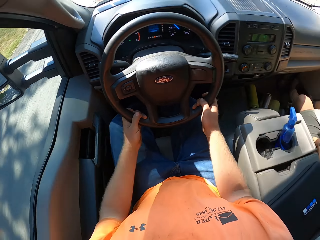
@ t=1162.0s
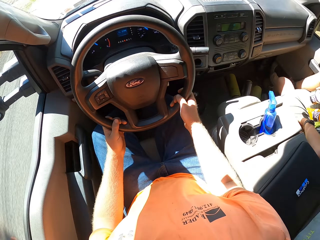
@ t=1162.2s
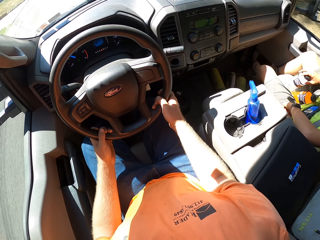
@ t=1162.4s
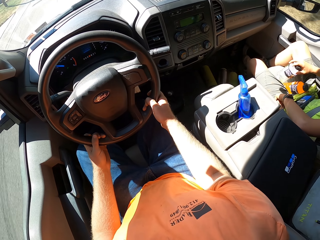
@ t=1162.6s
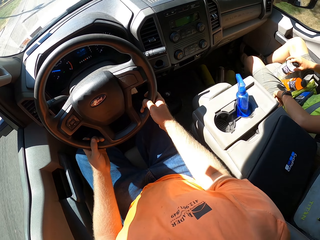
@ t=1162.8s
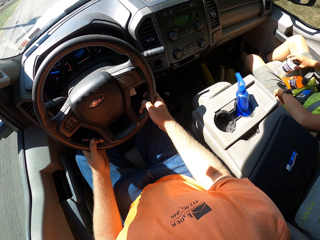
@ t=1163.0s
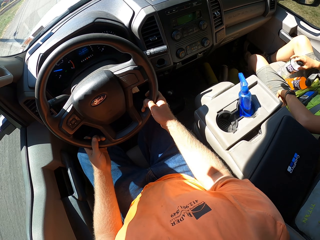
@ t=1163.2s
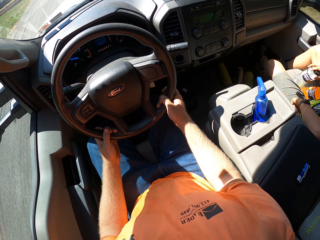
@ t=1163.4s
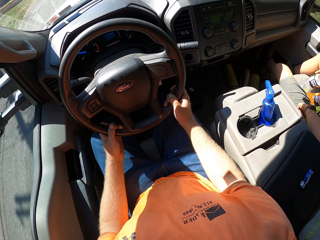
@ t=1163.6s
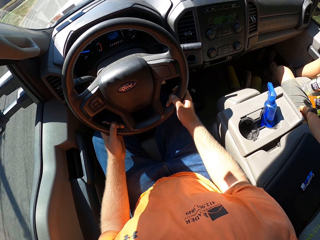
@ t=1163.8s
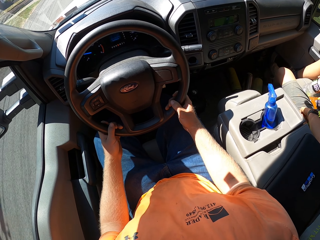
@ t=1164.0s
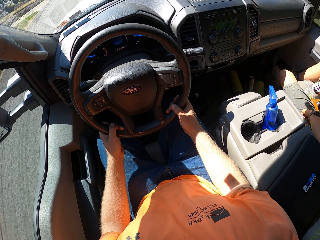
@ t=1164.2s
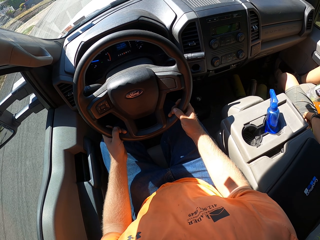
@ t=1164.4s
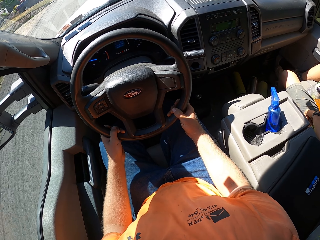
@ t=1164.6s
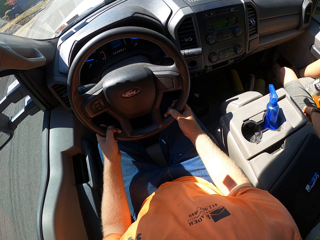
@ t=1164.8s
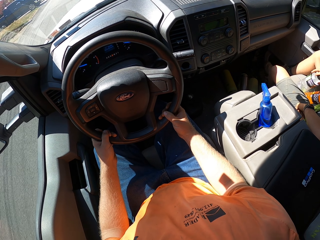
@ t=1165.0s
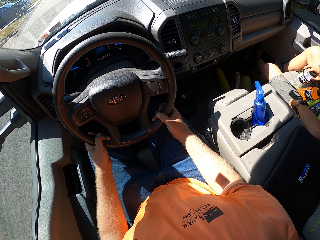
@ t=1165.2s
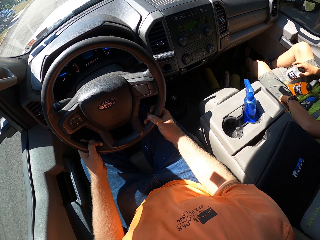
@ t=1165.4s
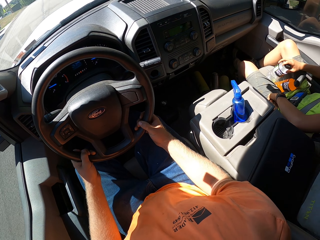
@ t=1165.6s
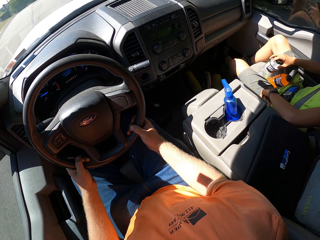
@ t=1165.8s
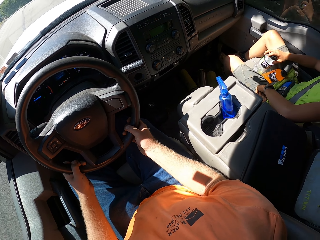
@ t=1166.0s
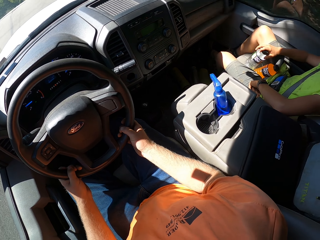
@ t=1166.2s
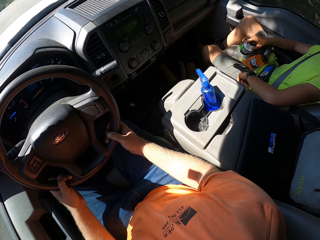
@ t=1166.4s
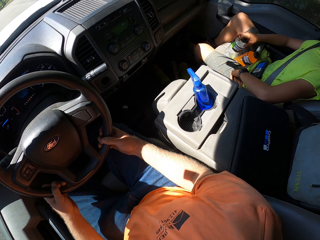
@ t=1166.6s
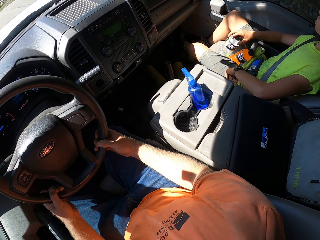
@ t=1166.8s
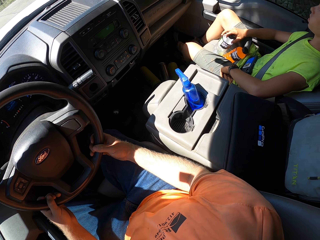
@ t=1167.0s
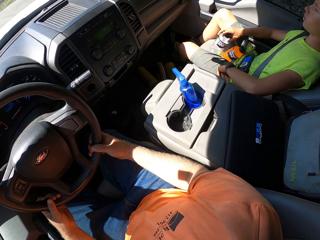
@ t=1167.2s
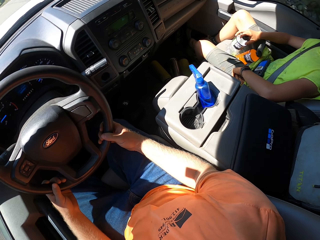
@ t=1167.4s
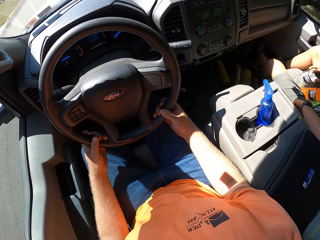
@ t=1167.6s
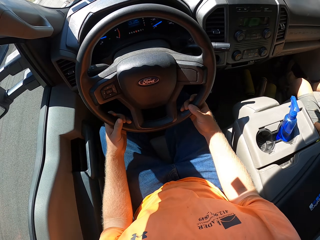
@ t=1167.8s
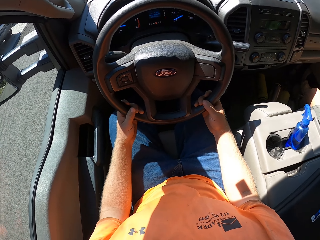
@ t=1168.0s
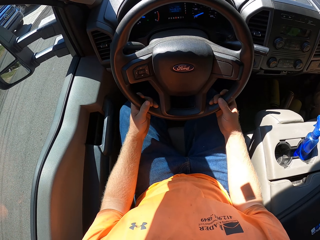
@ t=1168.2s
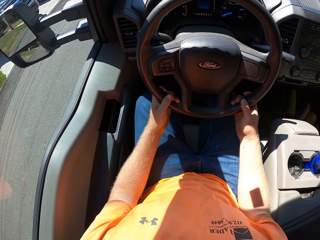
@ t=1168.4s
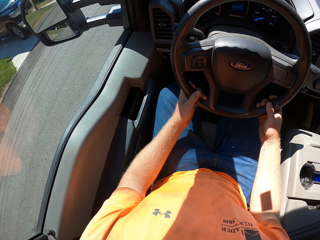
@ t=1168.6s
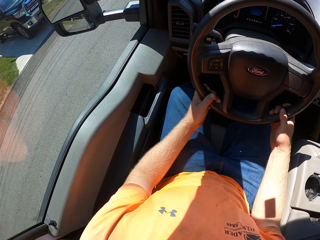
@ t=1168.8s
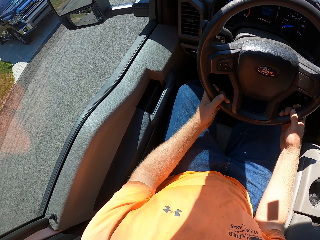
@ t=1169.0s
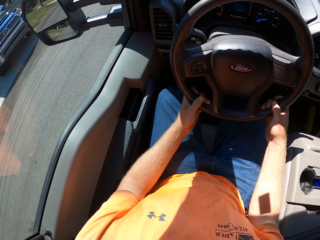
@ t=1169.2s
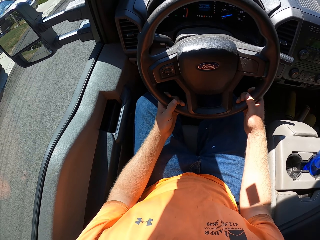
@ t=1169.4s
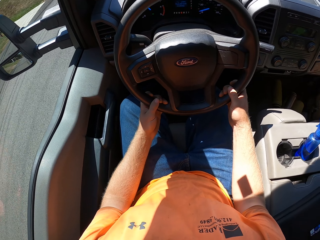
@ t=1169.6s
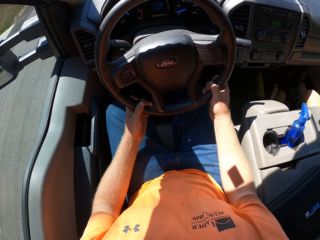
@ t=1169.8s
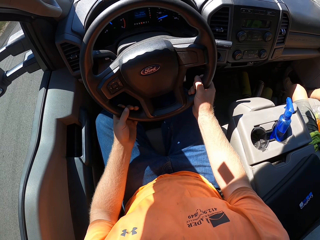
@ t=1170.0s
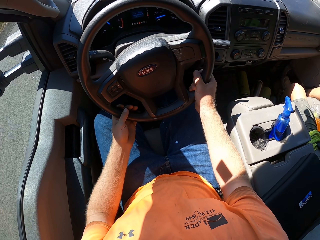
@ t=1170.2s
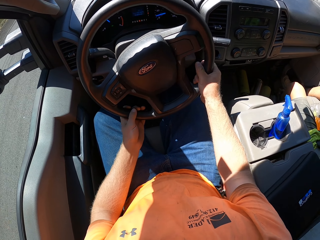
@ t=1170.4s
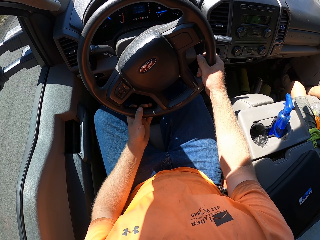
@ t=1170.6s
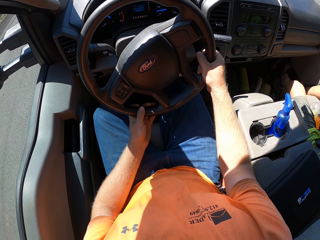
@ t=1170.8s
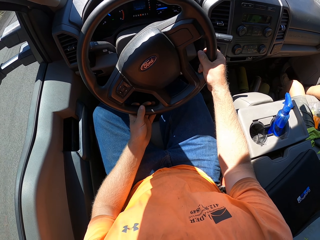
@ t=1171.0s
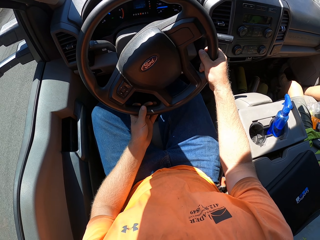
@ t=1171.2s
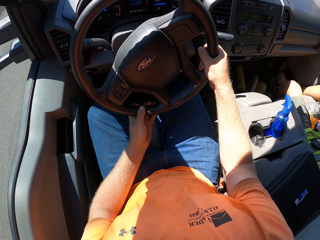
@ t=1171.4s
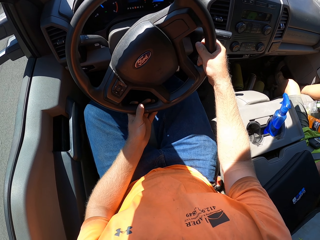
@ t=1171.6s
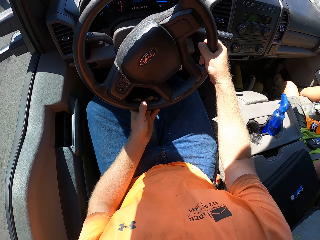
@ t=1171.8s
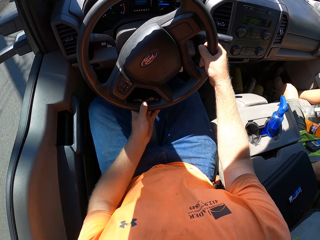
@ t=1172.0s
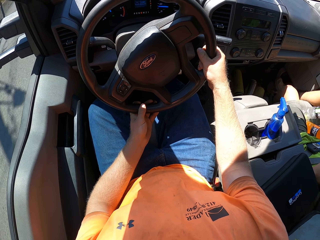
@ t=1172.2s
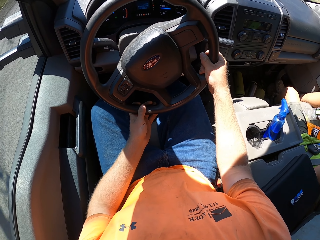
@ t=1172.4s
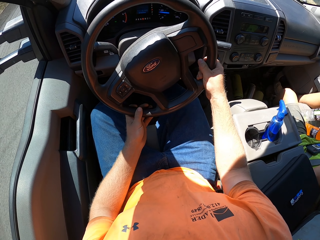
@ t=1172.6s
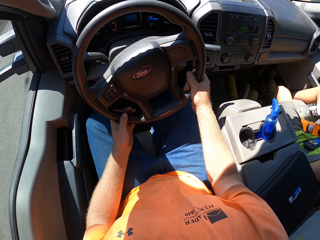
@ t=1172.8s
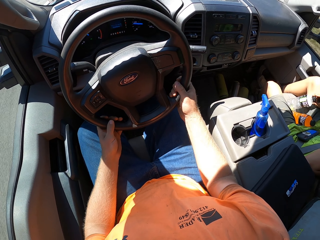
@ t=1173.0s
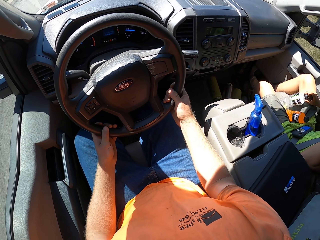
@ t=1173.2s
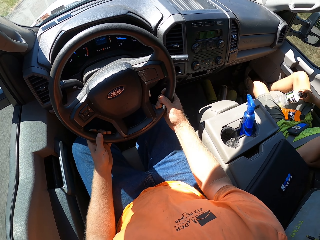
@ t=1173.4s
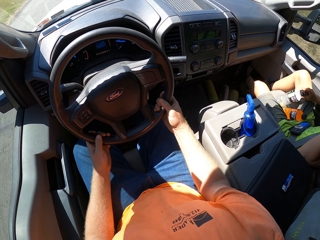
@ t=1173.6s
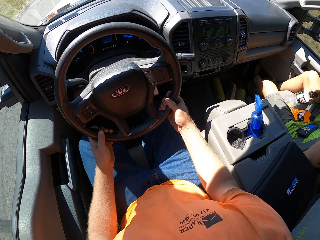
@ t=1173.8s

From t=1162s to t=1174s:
The camera wearer drives the car.

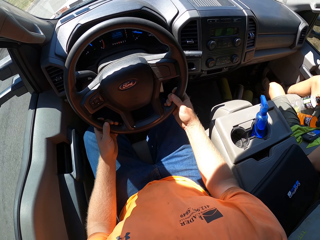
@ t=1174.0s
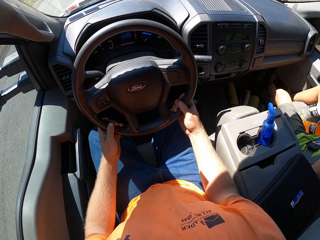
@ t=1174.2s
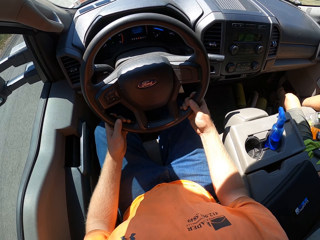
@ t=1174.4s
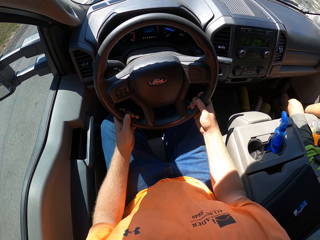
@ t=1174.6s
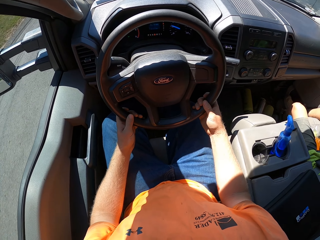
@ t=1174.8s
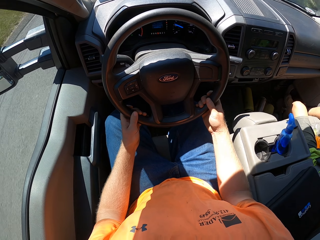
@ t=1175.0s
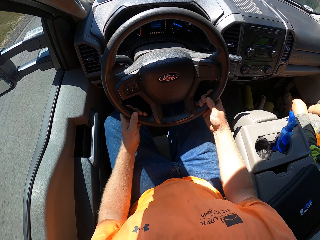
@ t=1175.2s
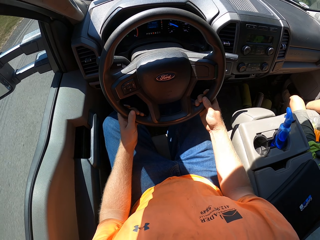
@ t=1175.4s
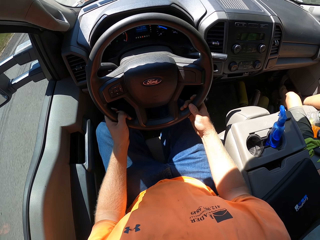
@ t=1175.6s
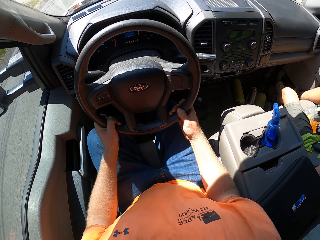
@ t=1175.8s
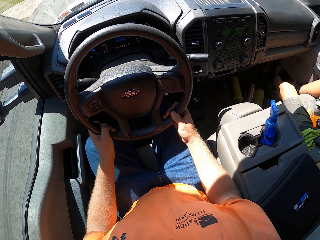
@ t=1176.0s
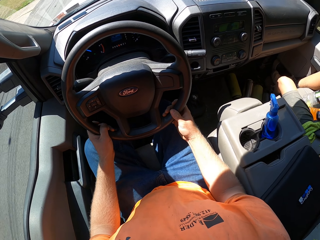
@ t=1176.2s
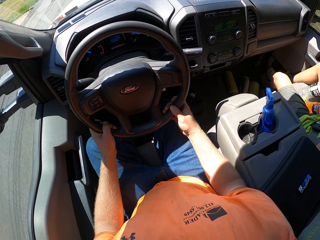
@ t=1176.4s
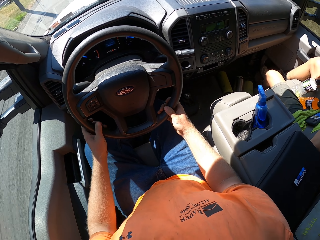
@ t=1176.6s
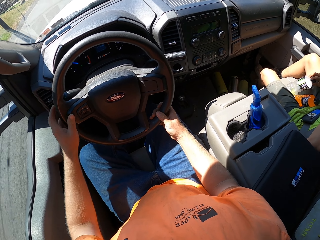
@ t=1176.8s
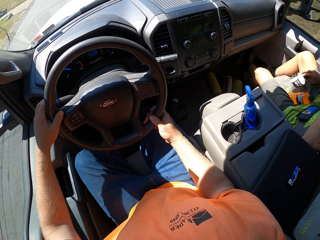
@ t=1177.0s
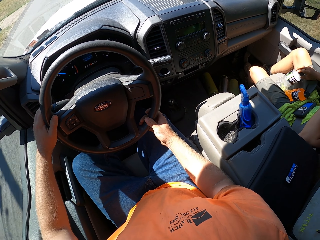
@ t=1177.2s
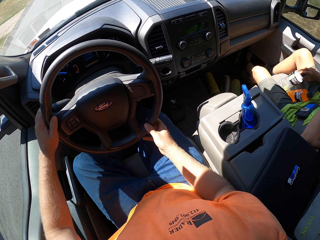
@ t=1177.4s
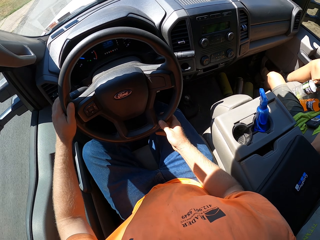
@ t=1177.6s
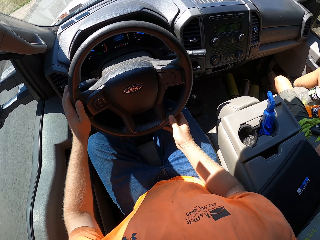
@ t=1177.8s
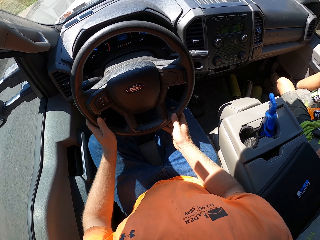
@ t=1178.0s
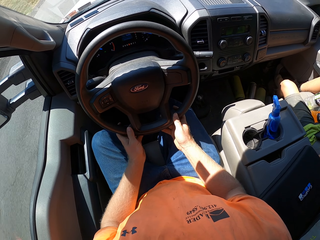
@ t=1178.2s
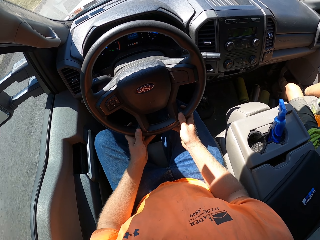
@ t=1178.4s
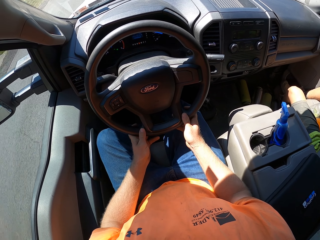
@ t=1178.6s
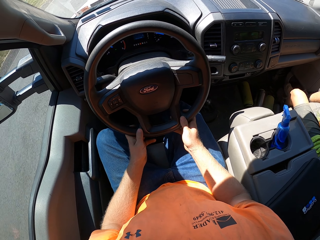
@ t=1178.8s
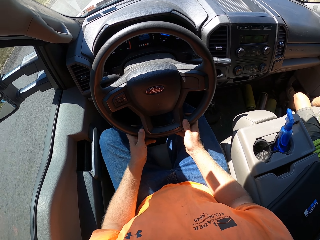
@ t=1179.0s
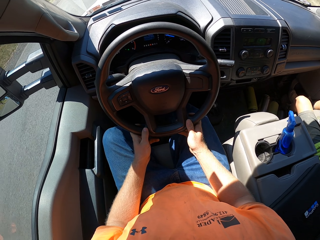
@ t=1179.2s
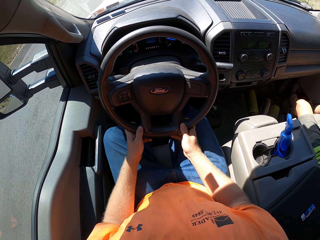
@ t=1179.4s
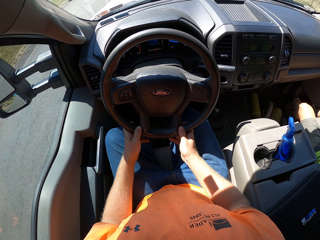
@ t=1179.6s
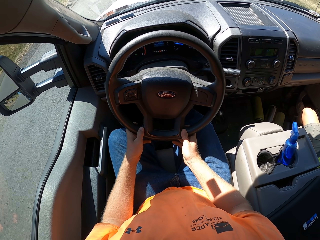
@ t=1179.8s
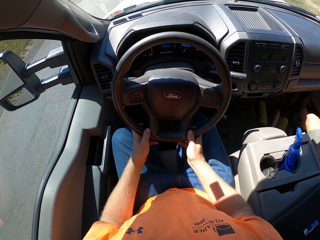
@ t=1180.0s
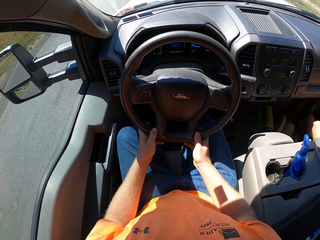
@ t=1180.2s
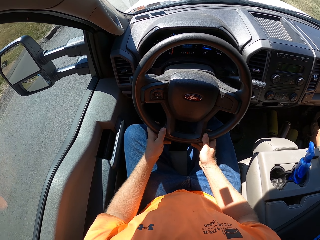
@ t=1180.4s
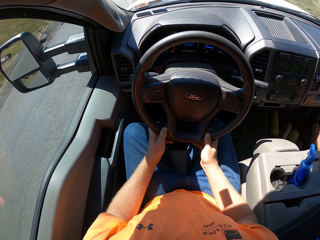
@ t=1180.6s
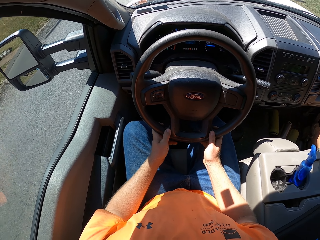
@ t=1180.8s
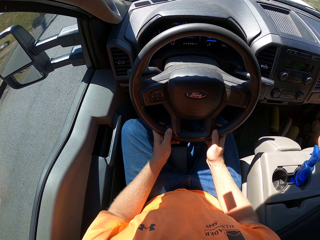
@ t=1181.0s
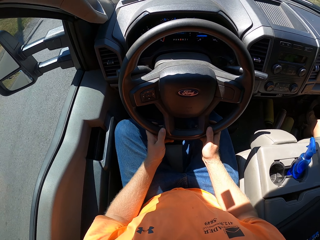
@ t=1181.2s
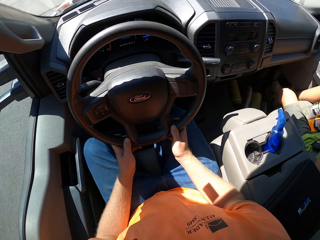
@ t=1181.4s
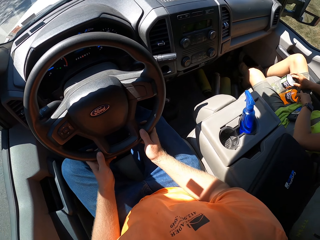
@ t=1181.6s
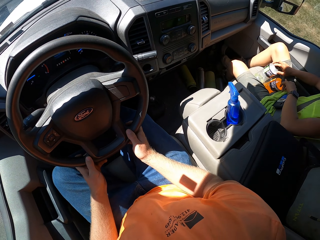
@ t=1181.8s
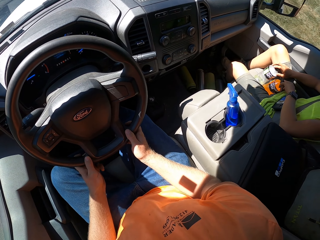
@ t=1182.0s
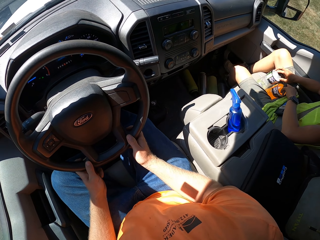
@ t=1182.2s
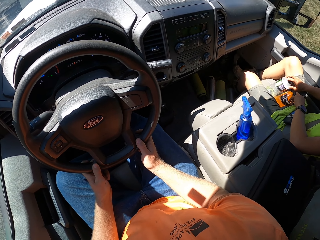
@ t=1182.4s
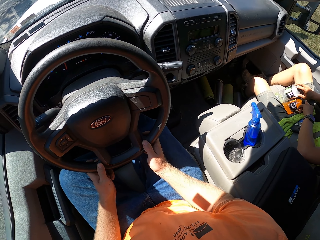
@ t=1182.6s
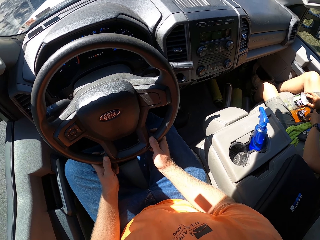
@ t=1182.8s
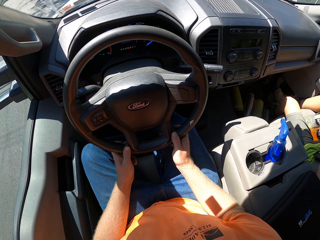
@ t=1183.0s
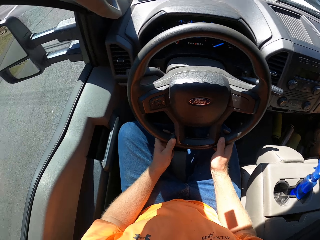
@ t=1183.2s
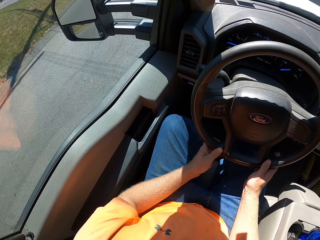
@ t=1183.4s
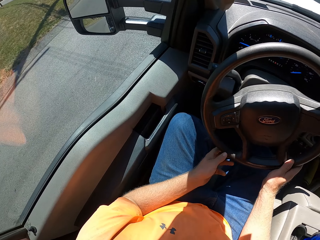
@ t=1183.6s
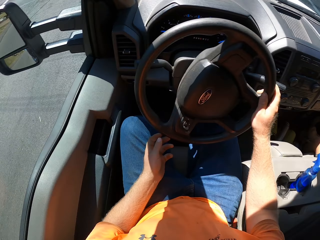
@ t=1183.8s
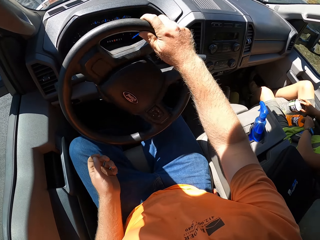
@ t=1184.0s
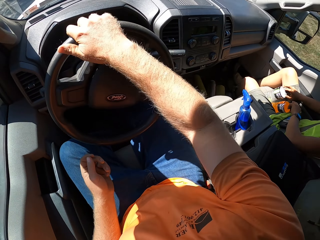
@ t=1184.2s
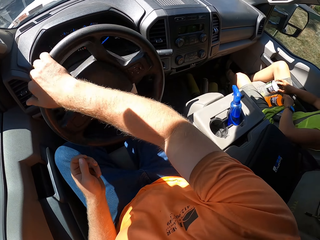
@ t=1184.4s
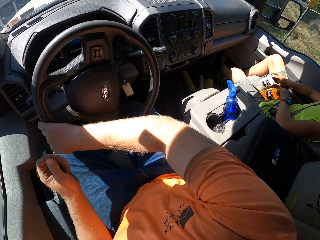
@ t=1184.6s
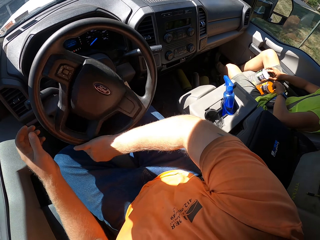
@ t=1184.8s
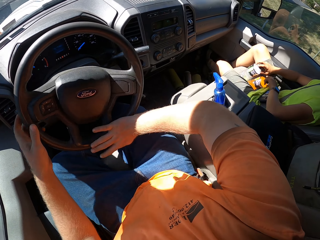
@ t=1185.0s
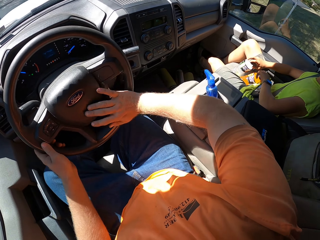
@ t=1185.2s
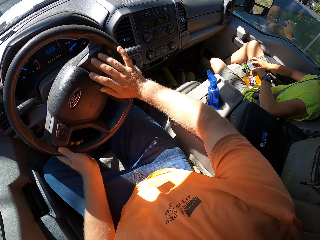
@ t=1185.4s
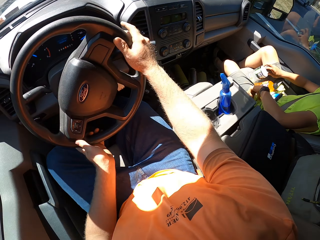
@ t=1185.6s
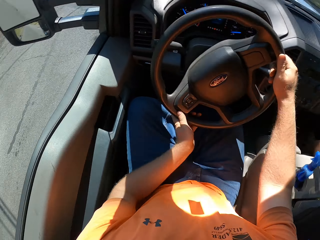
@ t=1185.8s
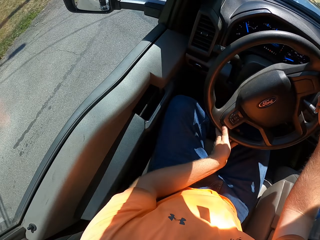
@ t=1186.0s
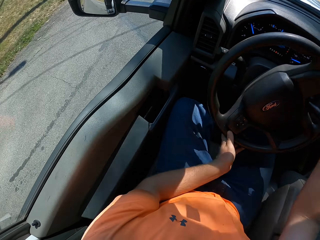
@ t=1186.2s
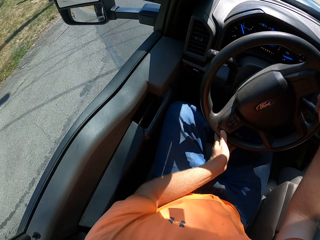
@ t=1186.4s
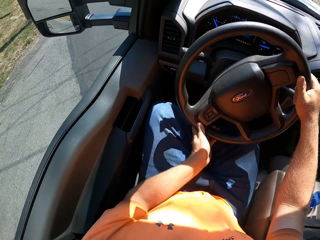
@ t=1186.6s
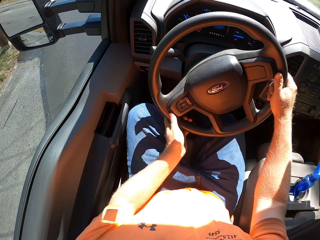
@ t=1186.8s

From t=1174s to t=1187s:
The camera wearer moves the trafficator in the car with his left hand. He drives the car. He drives the car again.
